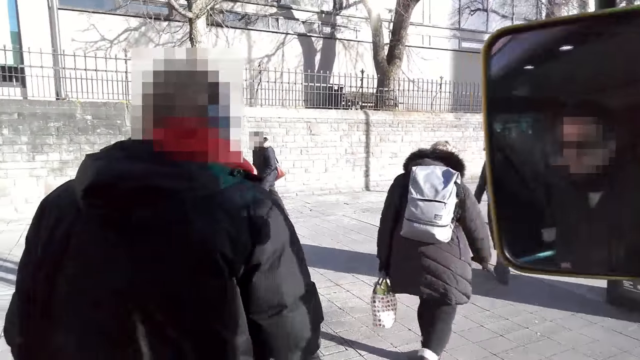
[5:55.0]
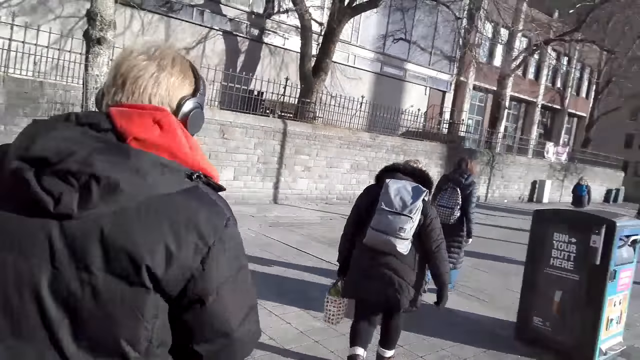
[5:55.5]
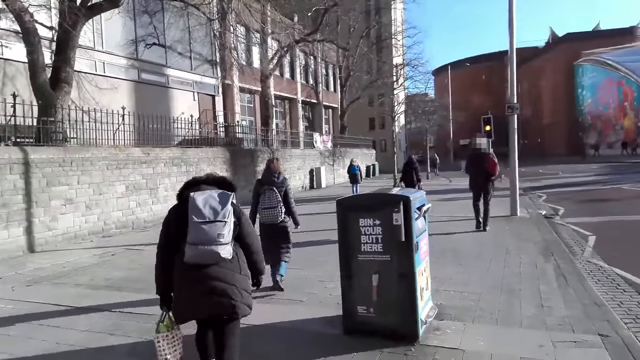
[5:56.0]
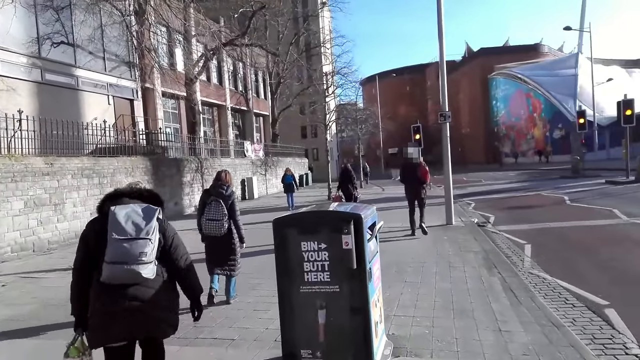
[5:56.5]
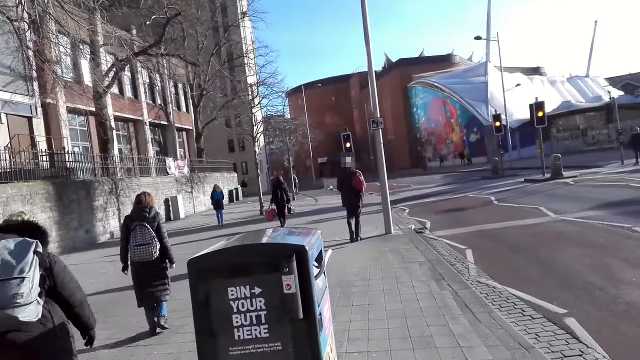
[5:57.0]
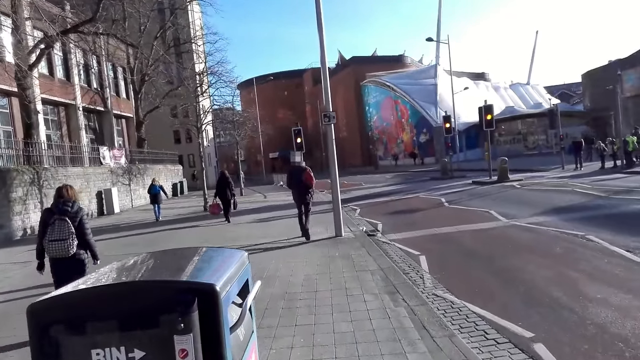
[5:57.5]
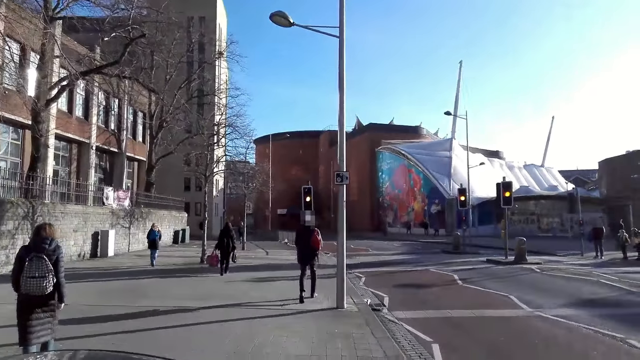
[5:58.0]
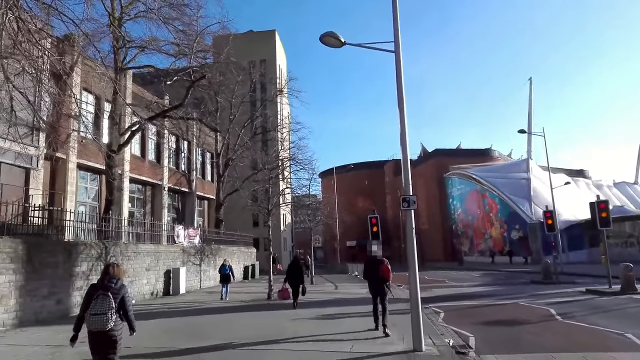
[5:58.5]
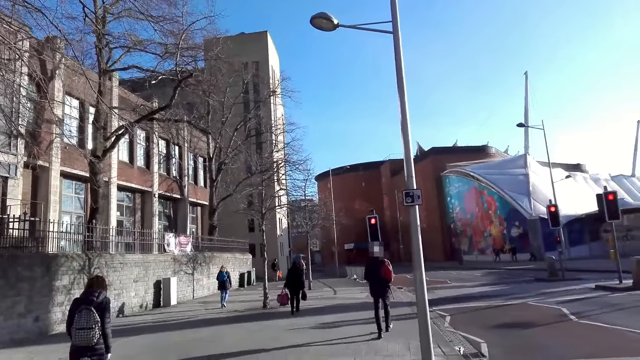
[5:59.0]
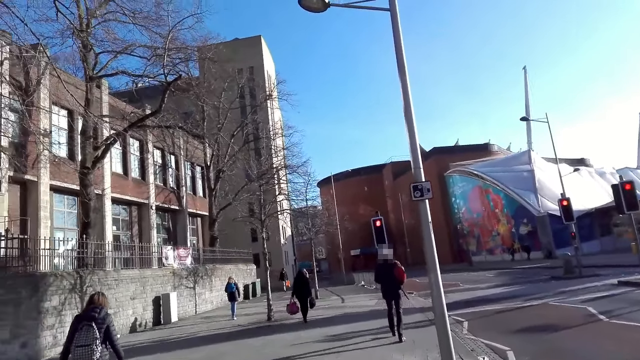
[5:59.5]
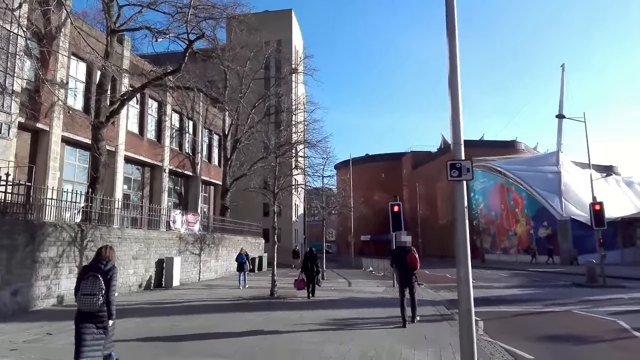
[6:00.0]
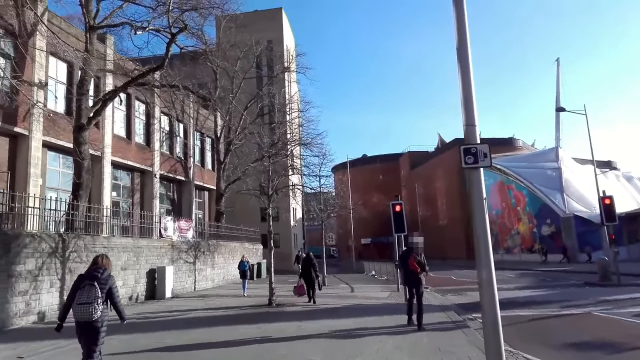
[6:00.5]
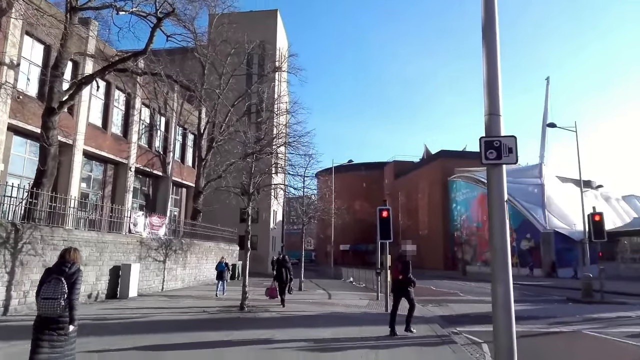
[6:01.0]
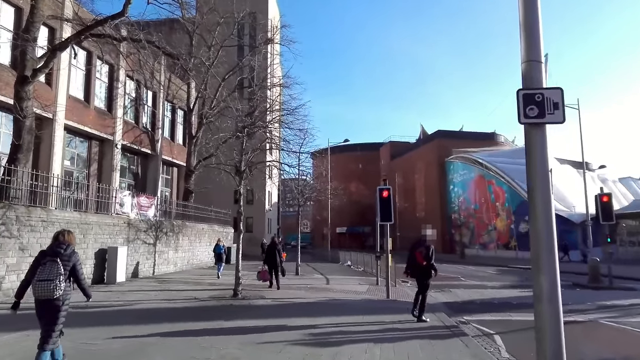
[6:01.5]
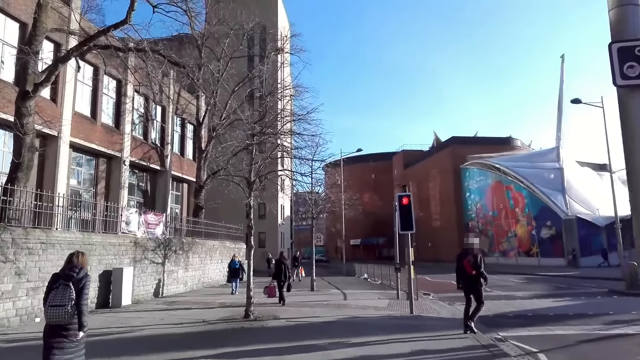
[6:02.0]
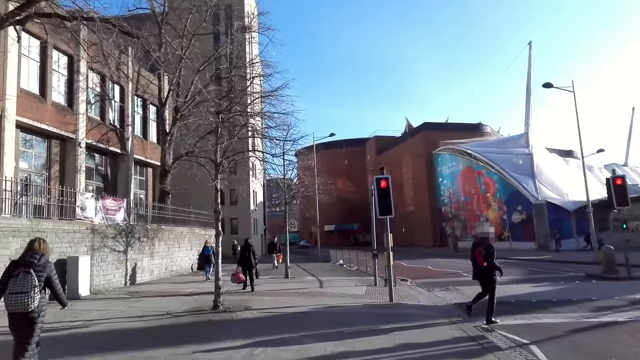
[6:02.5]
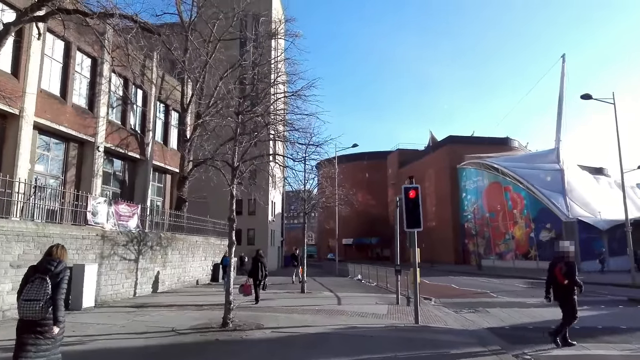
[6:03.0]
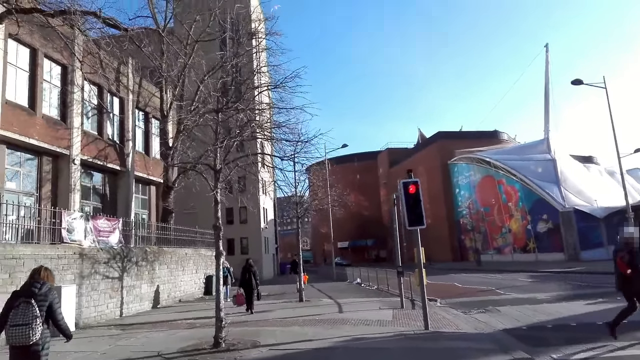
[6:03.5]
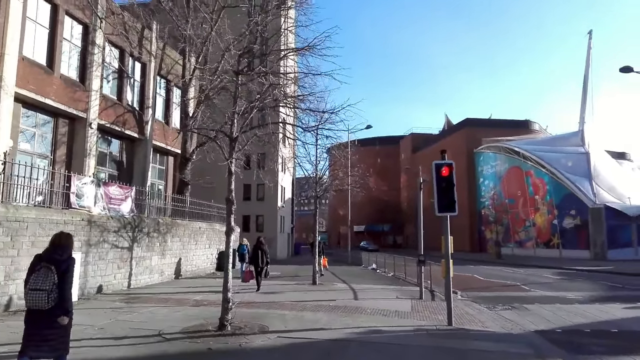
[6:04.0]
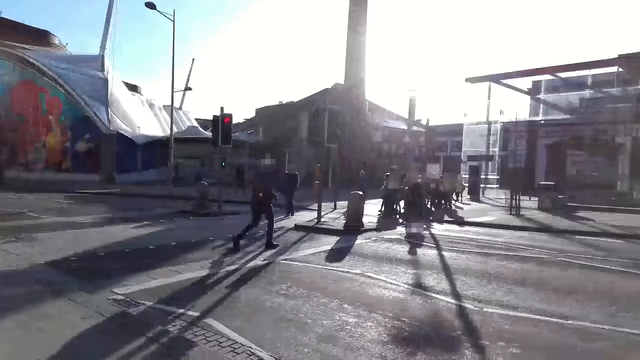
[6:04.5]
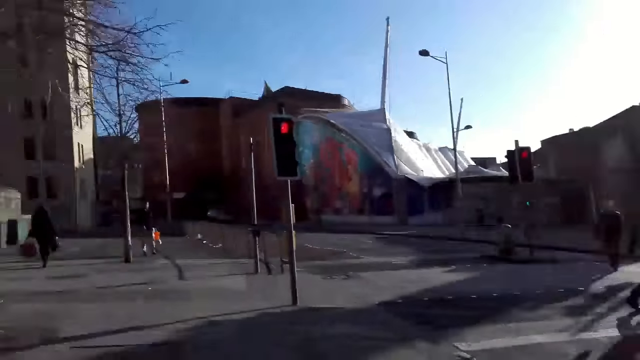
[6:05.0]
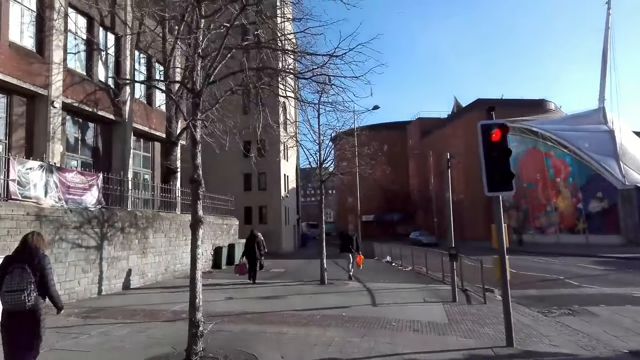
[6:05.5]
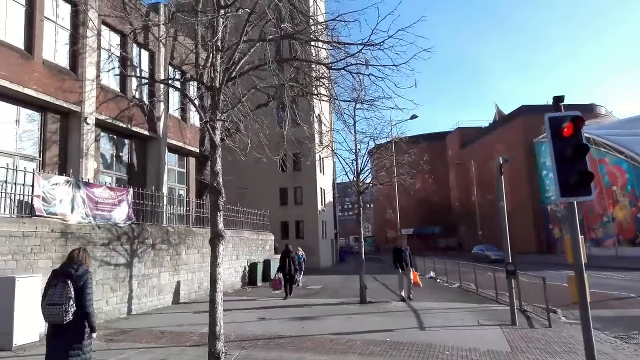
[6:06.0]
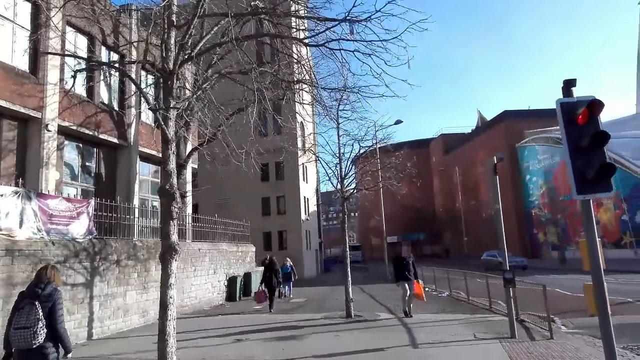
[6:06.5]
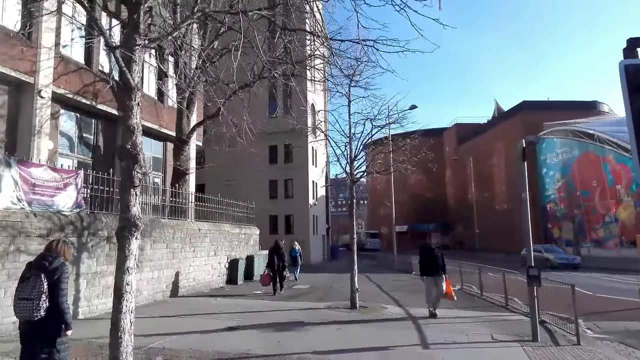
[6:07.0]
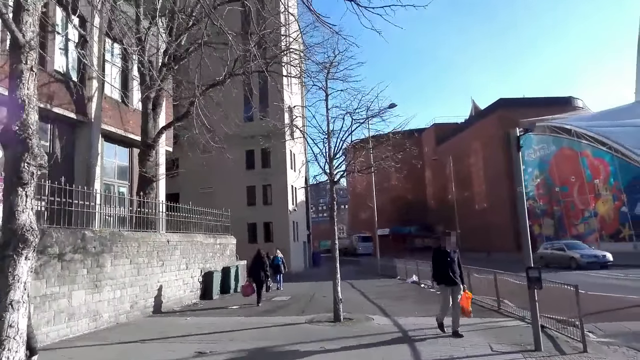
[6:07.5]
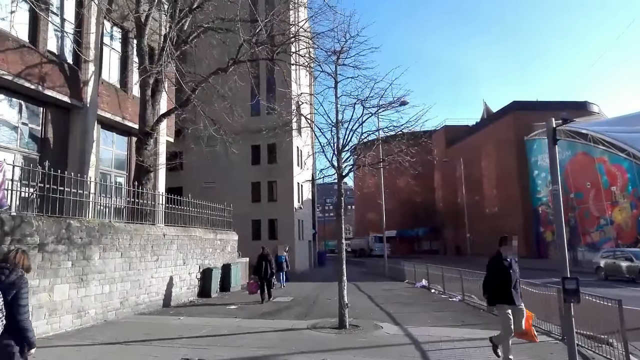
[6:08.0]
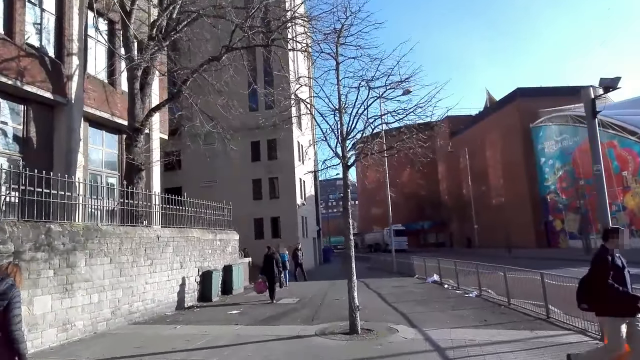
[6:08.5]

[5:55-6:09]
The camera wearer walks along the pavement by the roadside. They walk past a man in a lane on a street. They walk past another man. They look on the right hand side of the road.

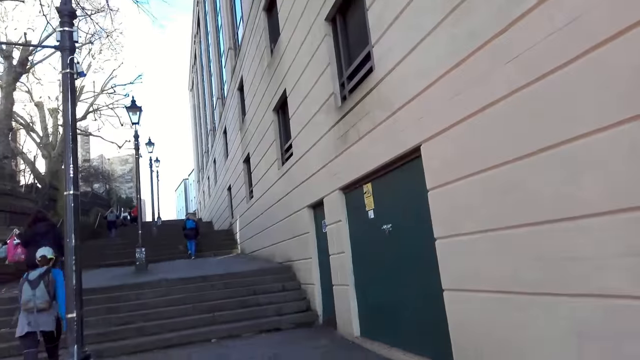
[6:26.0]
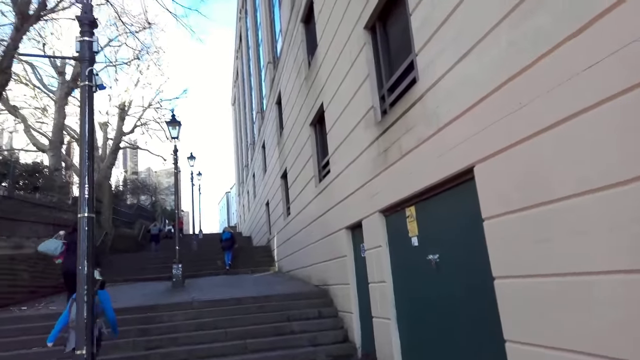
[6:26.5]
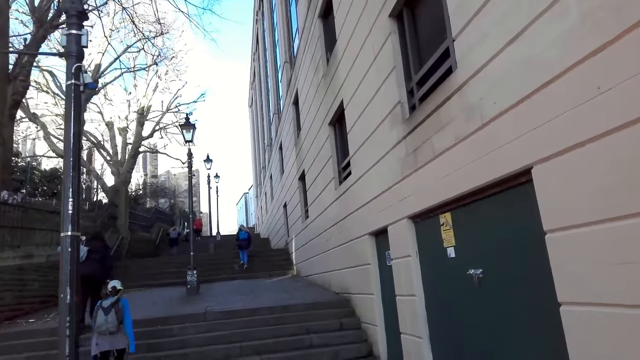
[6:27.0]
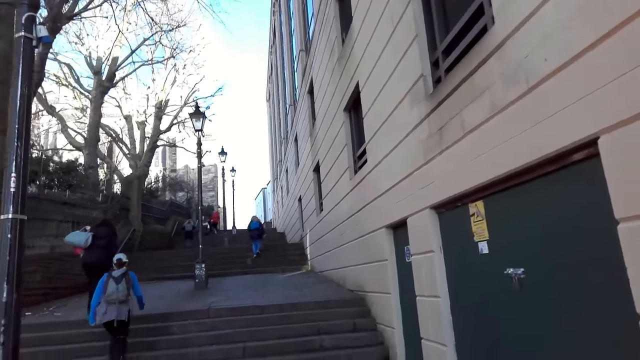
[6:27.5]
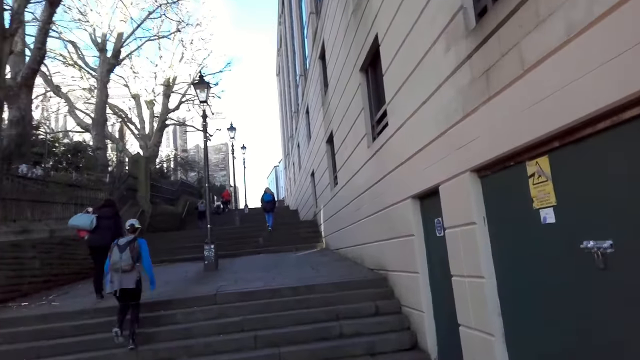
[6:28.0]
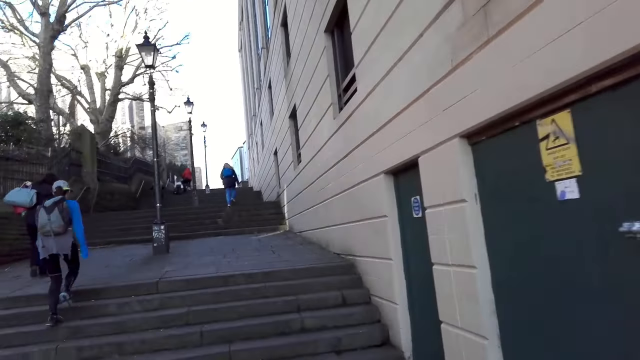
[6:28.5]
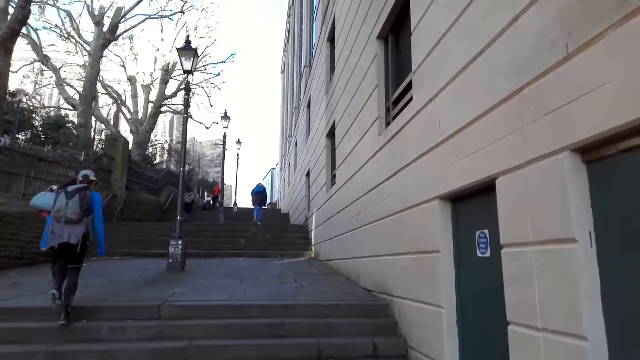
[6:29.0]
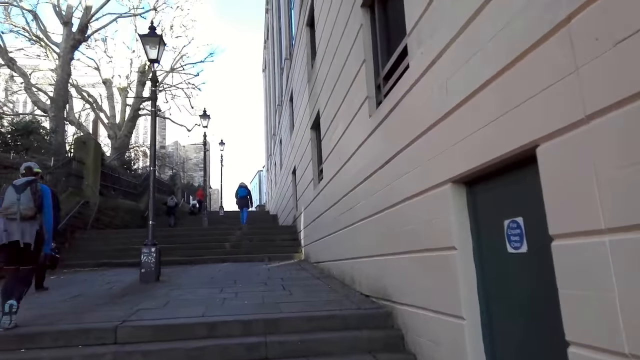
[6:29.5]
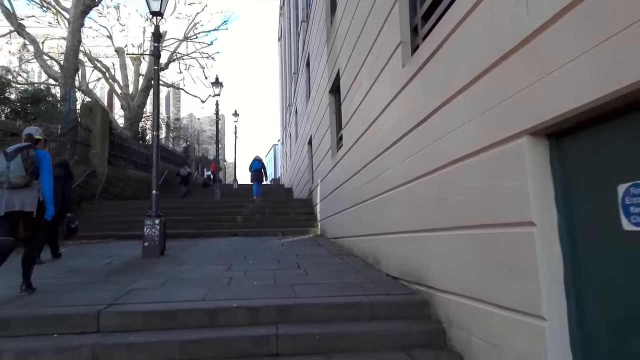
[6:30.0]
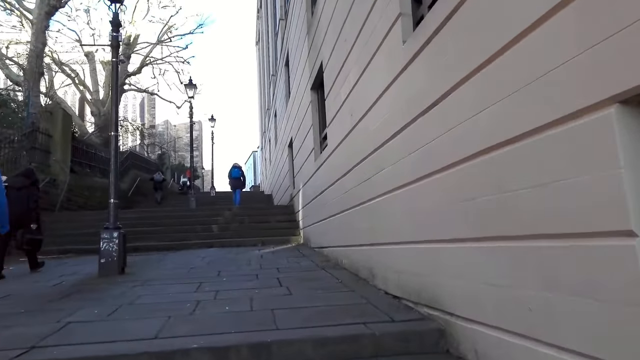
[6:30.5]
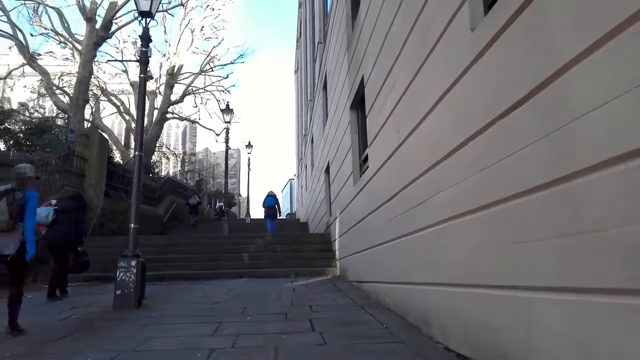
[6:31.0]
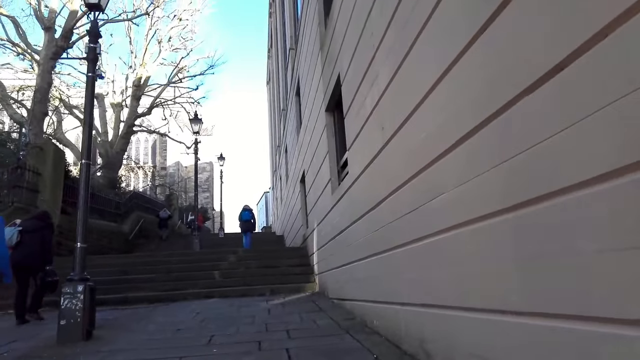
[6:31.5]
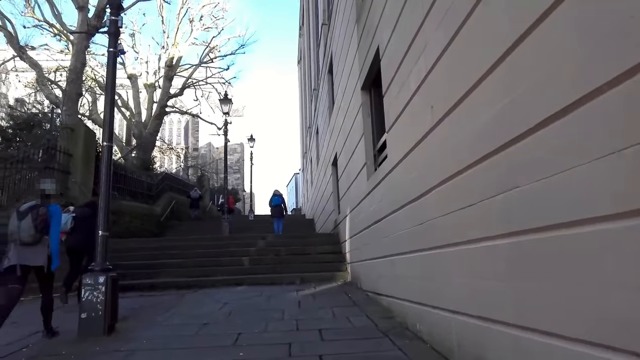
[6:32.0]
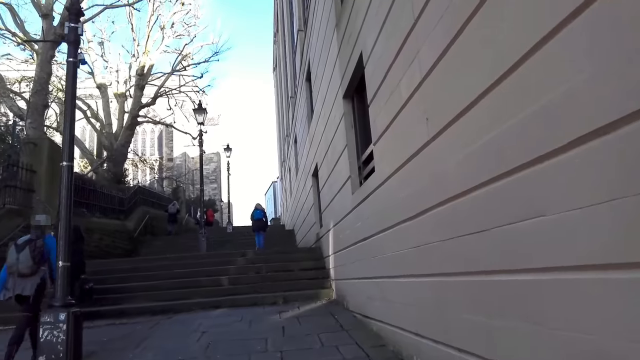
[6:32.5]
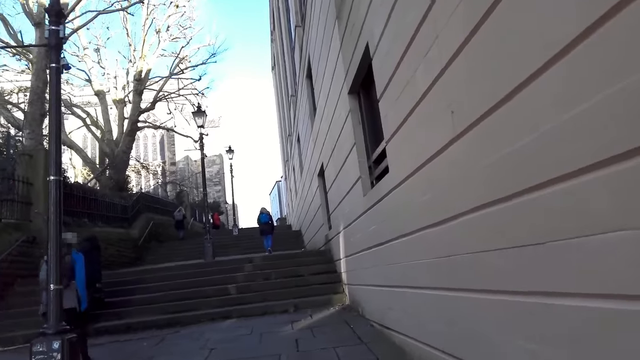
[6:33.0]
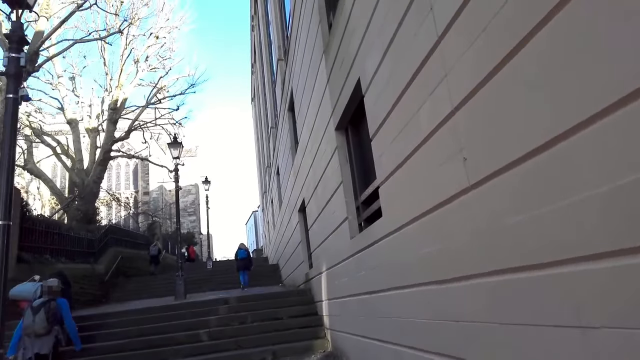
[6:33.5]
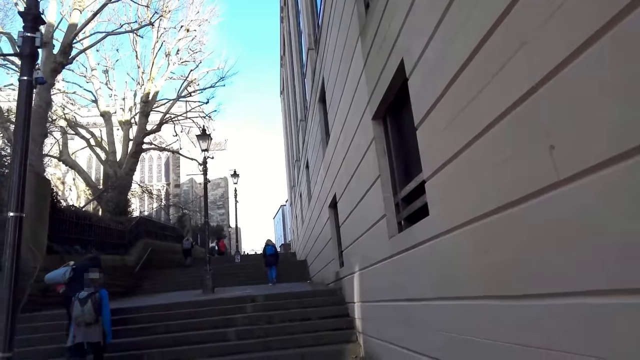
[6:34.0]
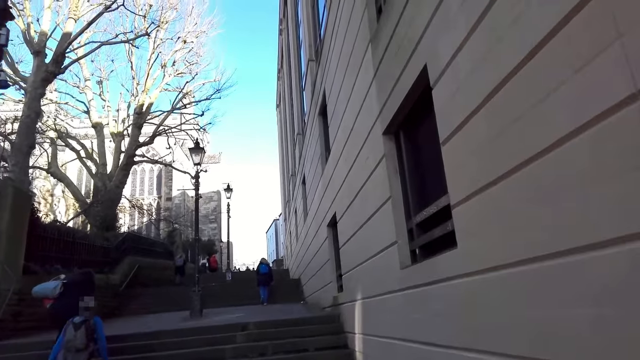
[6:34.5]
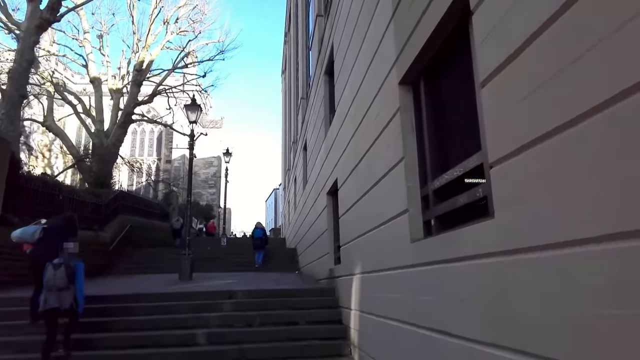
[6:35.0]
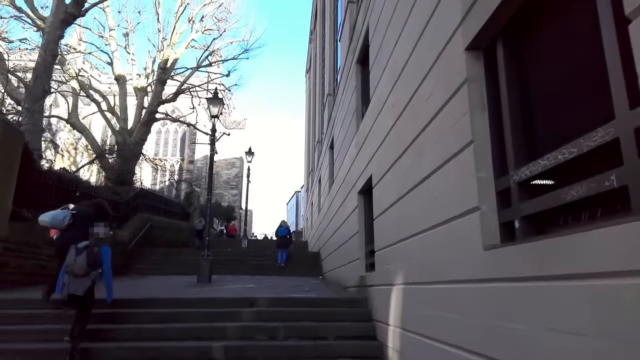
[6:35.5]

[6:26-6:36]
The camera wearer walks on a path. They climb a stairway. They walk on the path.
